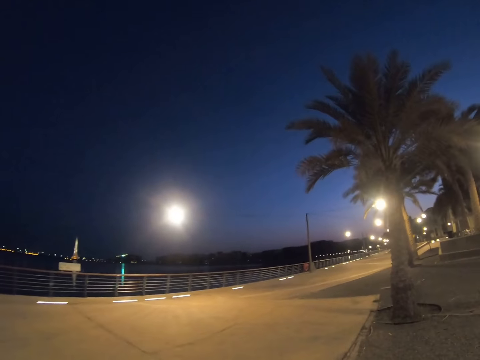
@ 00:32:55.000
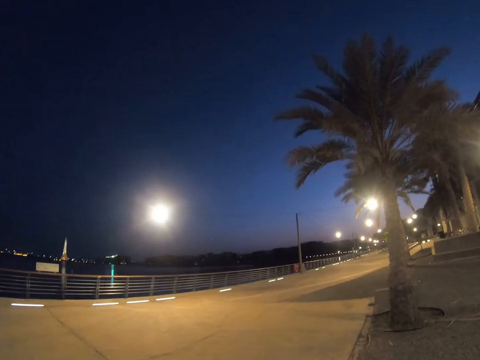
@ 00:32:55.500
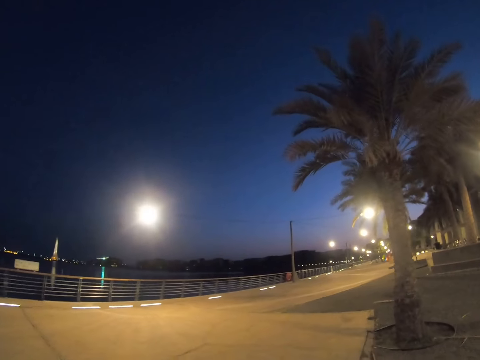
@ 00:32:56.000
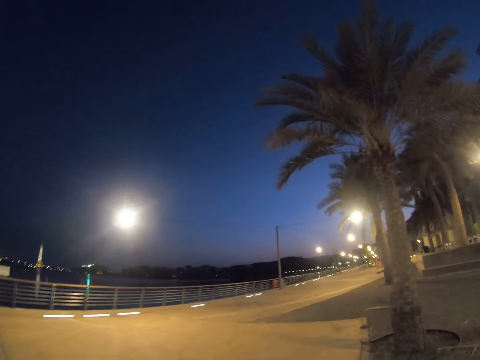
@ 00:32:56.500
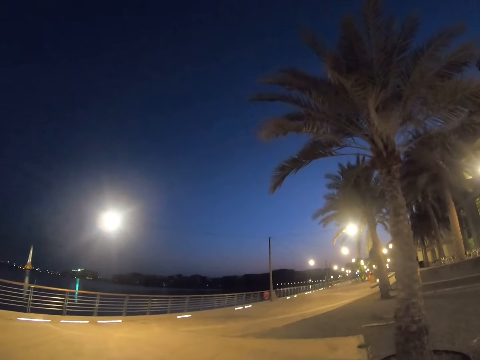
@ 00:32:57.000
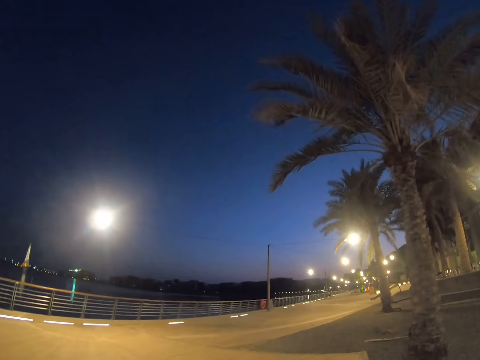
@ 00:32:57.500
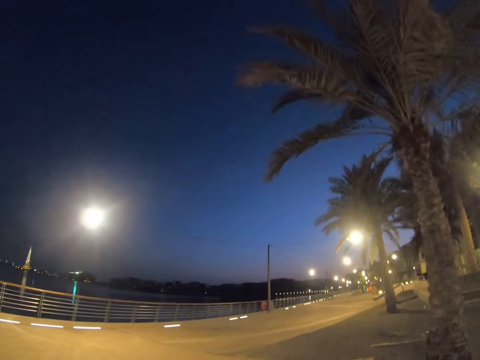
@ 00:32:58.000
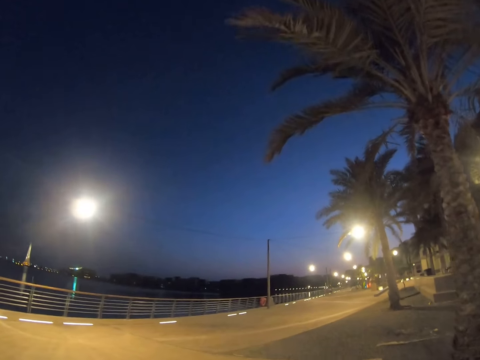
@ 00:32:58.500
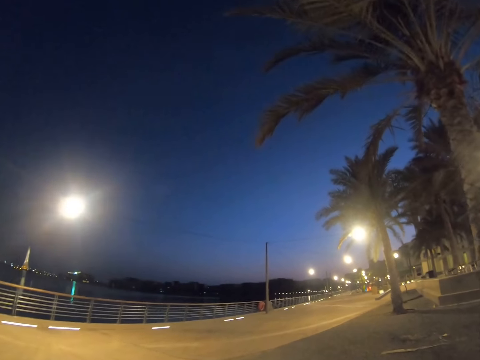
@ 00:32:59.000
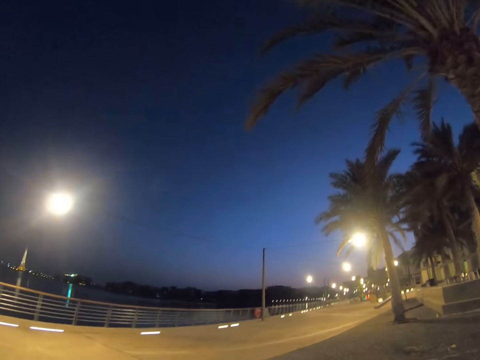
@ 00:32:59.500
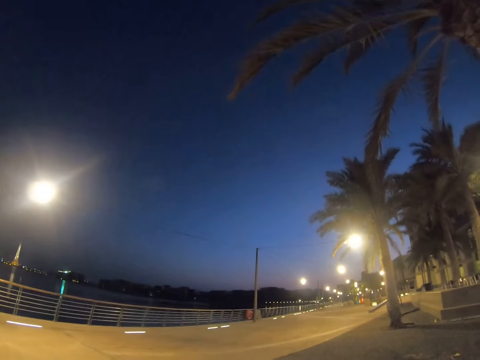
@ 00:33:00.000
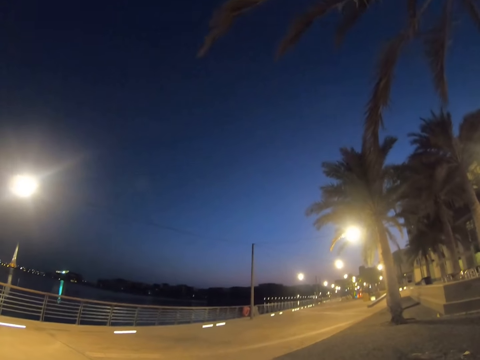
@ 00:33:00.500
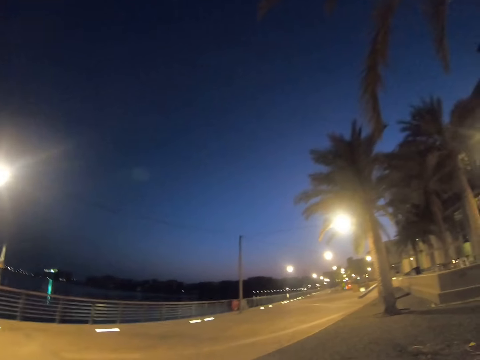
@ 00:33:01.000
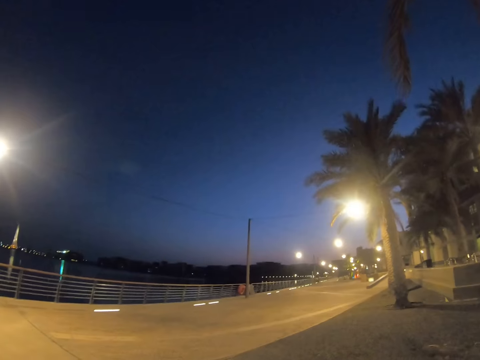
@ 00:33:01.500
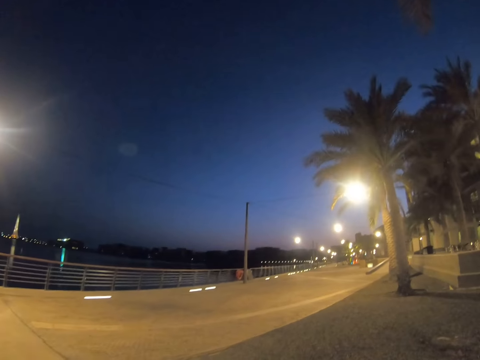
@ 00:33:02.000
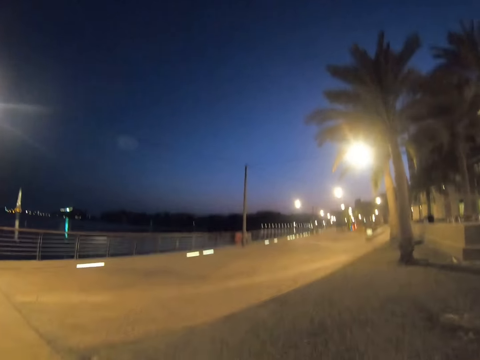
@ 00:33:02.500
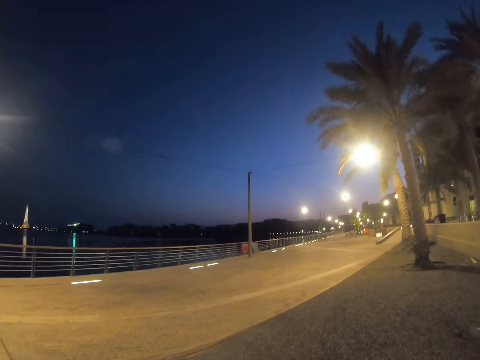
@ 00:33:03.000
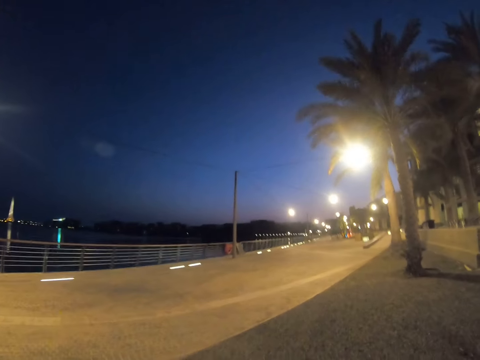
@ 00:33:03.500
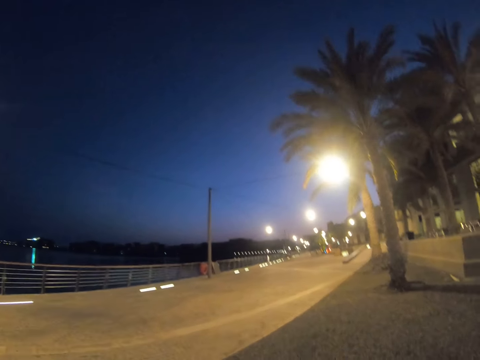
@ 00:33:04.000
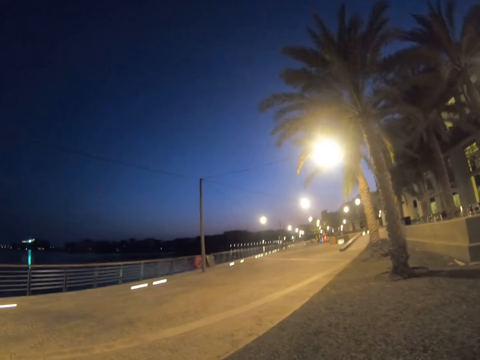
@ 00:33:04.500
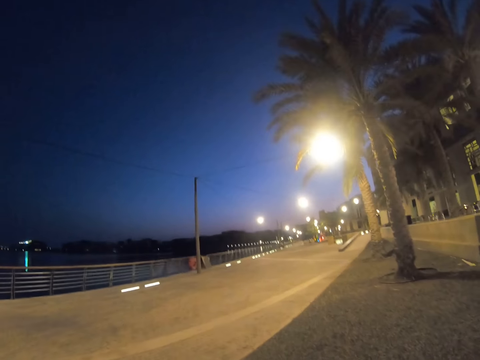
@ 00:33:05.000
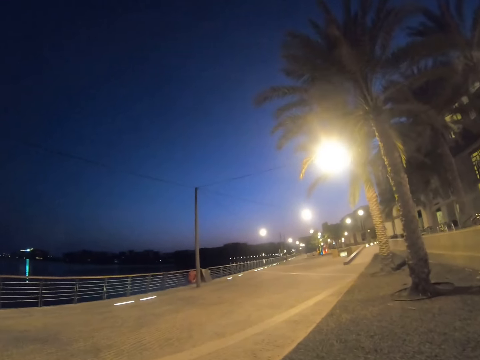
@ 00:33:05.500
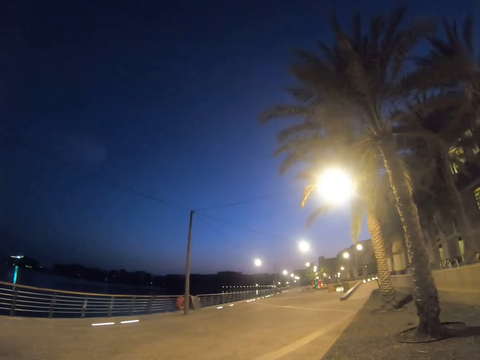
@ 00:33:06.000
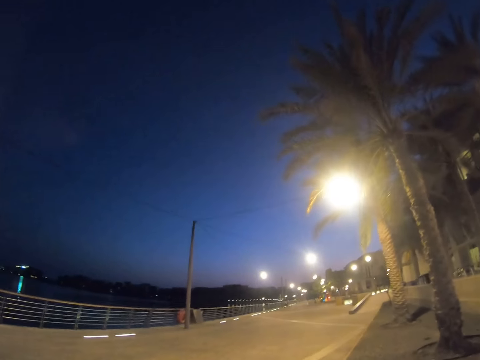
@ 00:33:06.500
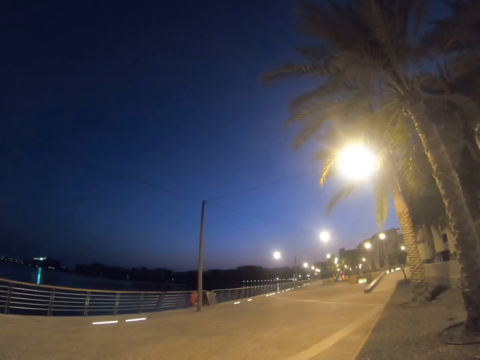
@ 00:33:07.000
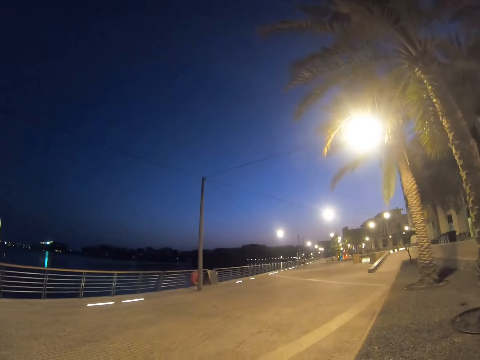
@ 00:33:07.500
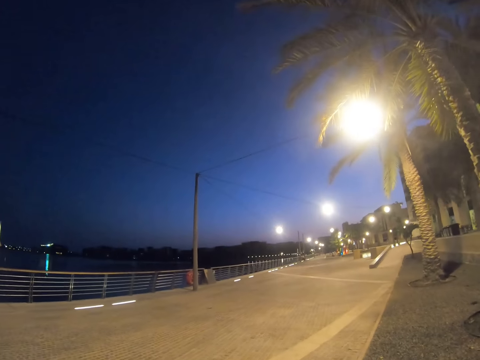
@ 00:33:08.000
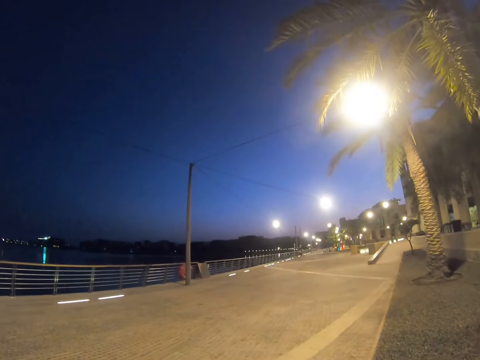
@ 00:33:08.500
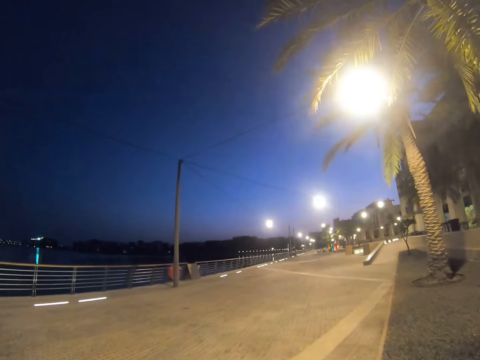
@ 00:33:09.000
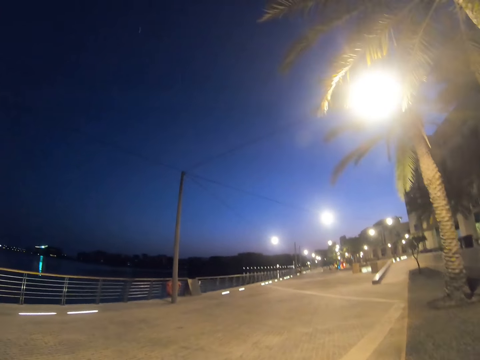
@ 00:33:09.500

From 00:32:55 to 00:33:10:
The camera wearer cycles on a road.

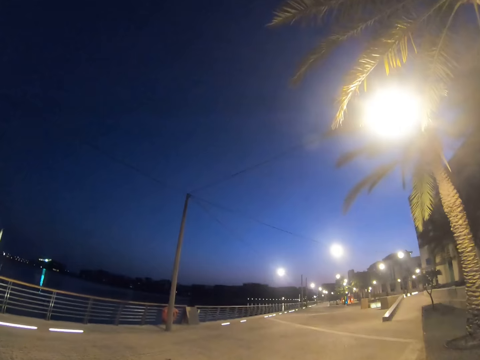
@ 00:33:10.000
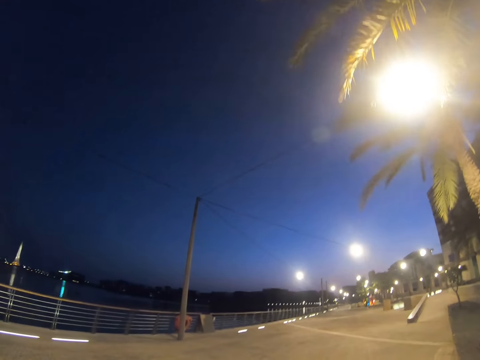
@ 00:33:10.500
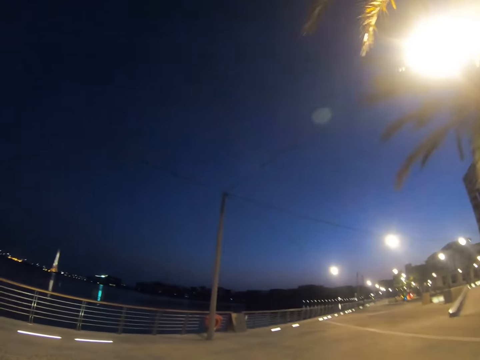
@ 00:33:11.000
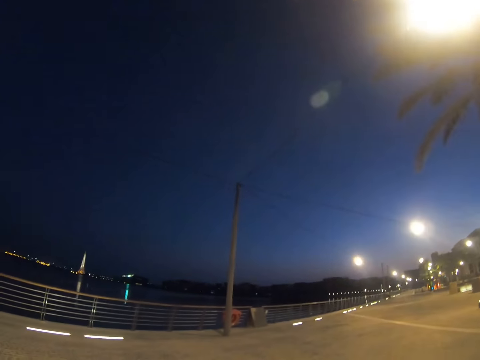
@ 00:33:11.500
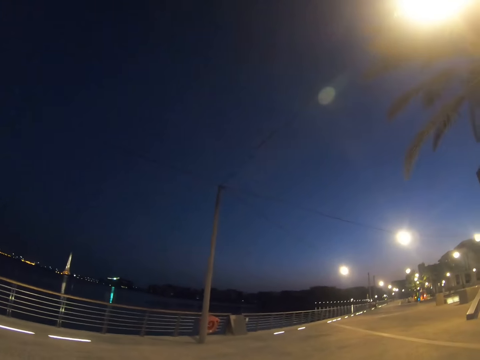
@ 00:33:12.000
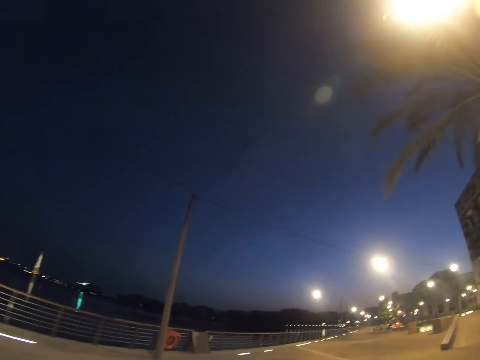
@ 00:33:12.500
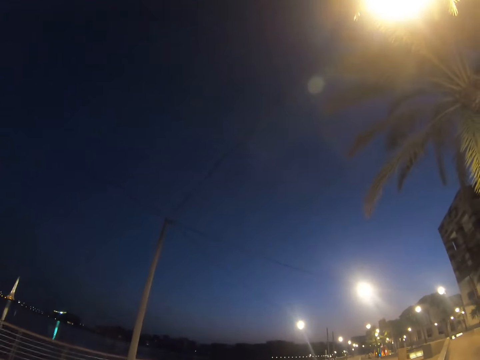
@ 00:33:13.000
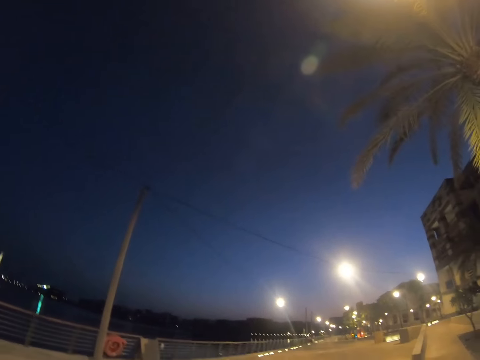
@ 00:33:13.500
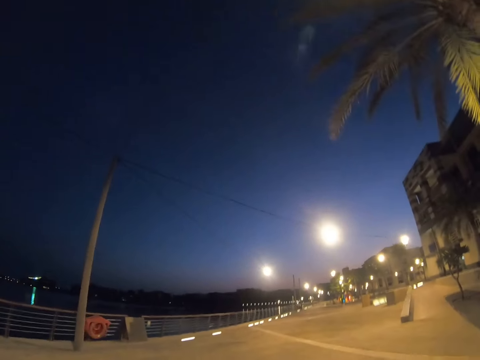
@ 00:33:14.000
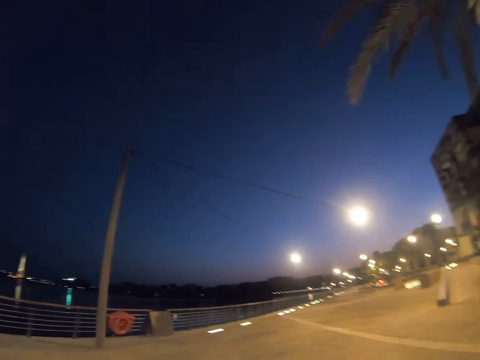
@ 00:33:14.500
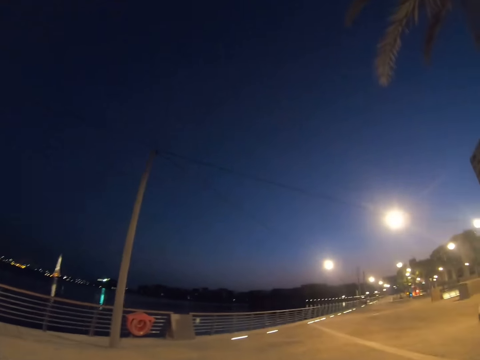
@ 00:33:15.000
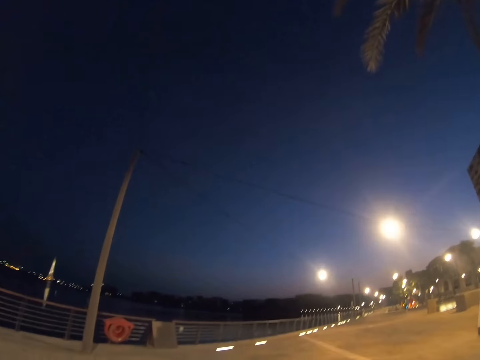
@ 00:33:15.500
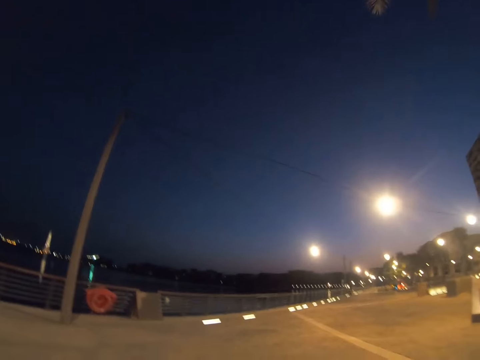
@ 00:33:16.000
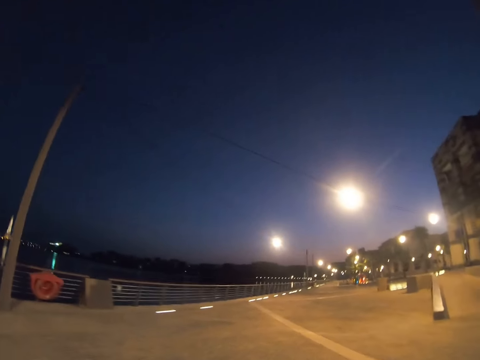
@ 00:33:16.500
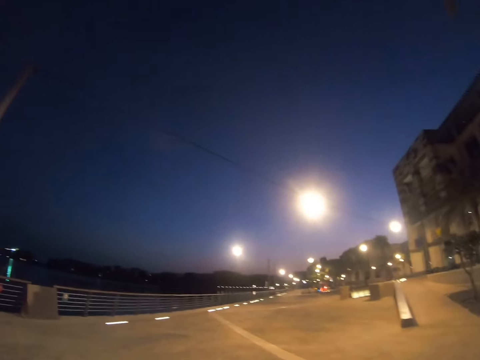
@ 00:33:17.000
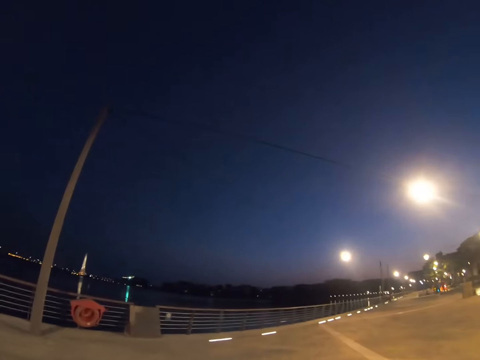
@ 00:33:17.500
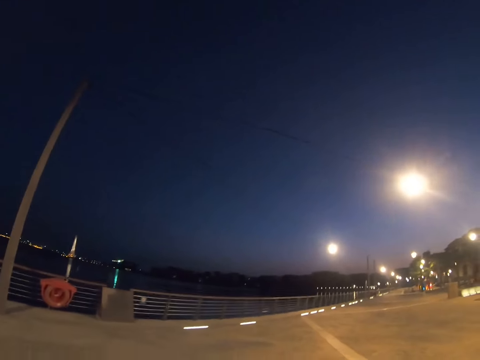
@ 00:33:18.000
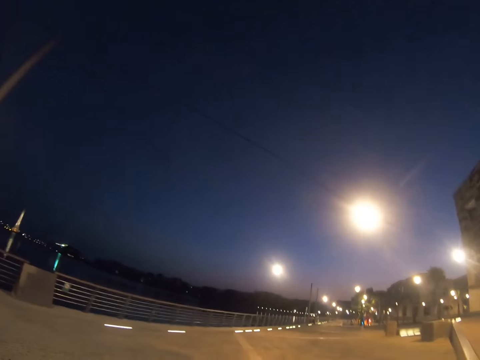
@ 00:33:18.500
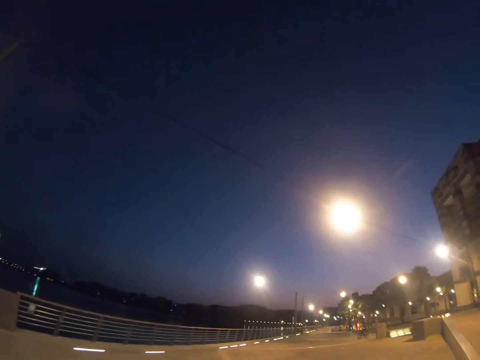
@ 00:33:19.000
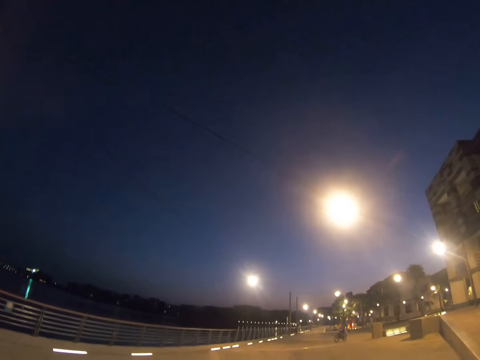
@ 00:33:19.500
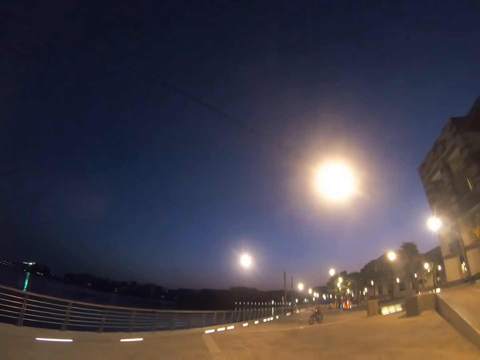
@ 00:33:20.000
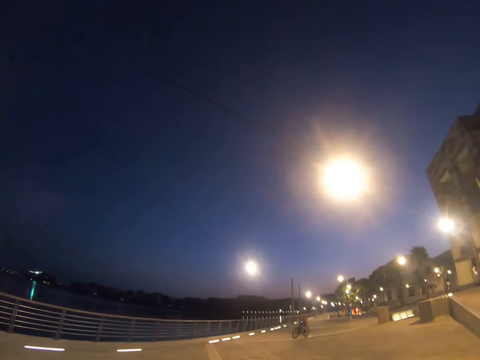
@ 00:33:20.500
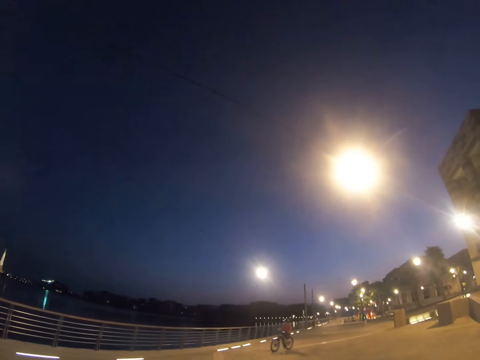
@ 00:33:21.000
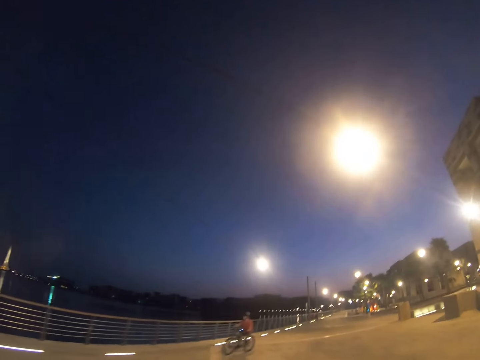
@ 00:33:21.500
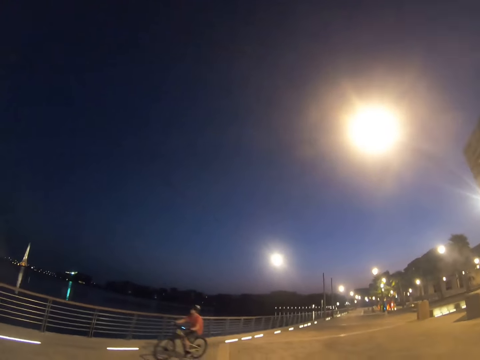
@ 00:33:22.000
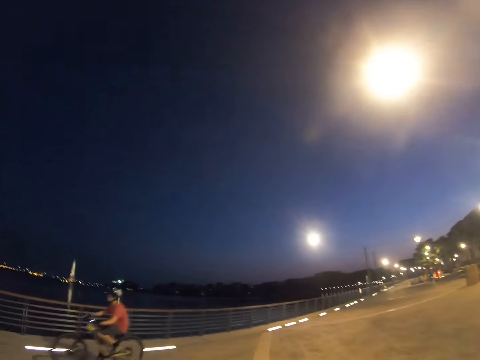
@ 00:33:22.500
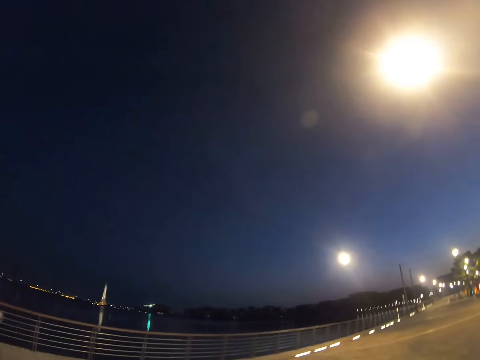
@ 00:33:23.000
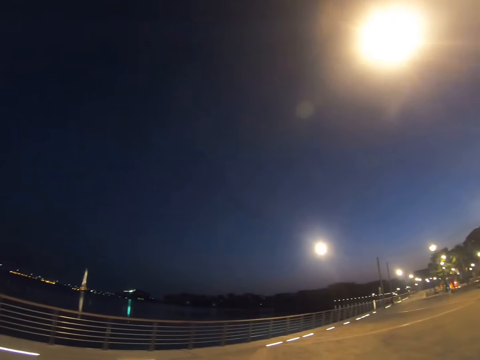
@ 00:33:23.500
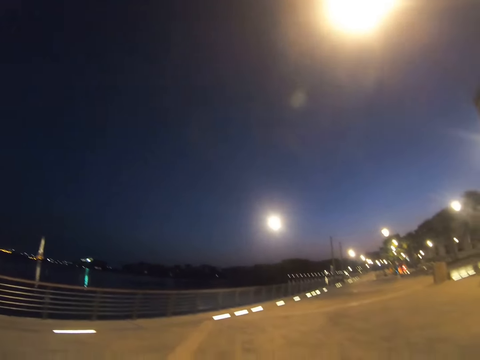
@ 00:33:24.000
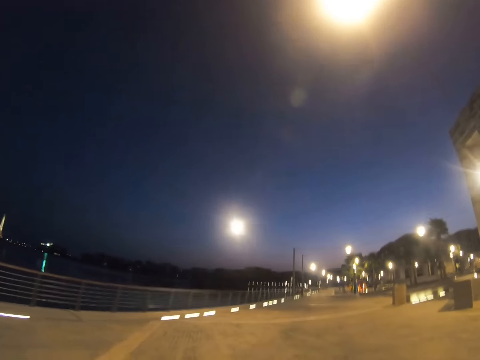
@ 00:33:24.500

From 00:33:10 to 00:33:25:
The camera wearer looks around a road. A man cycles past the camera wearer.
